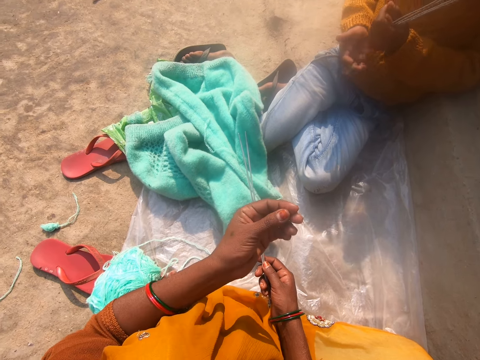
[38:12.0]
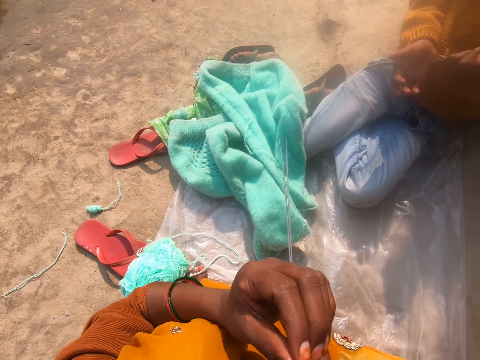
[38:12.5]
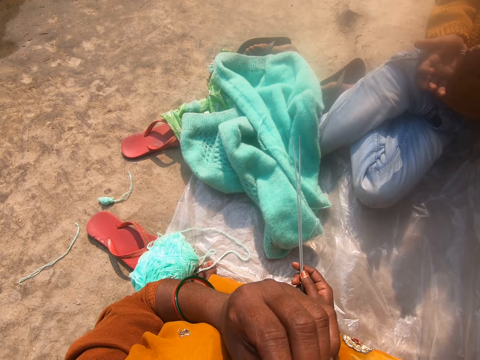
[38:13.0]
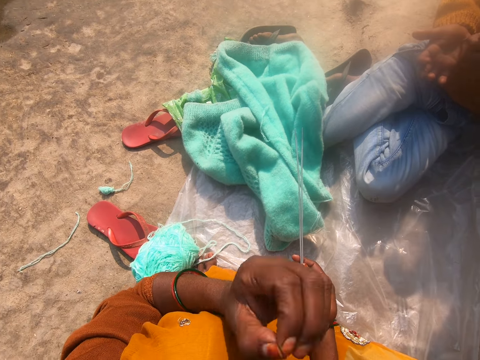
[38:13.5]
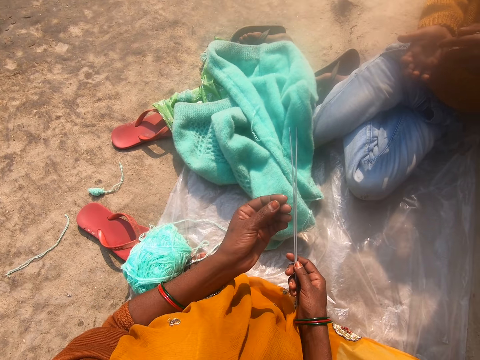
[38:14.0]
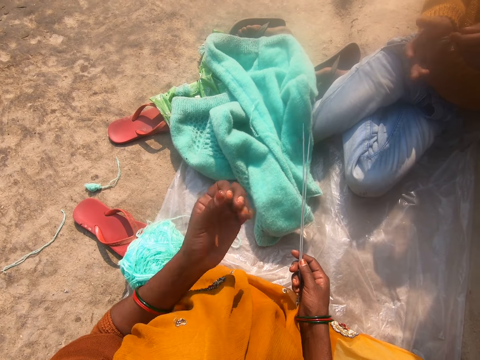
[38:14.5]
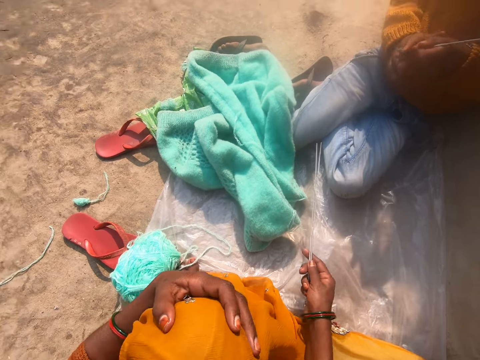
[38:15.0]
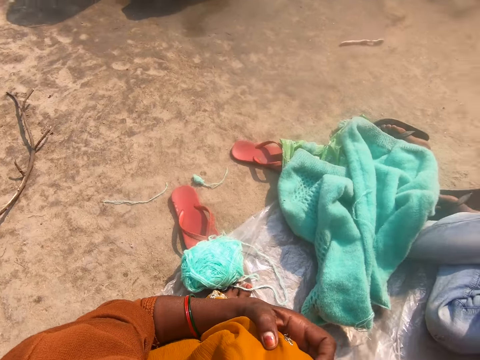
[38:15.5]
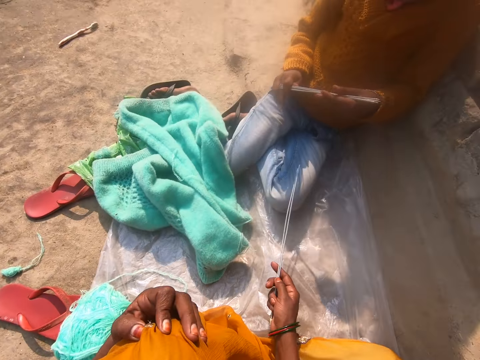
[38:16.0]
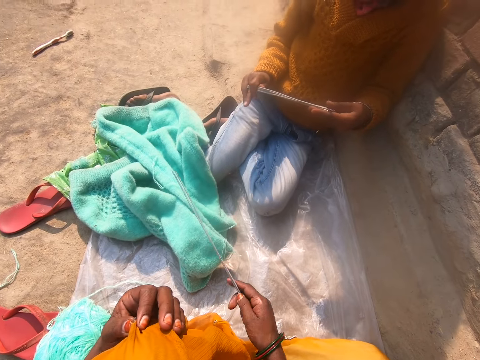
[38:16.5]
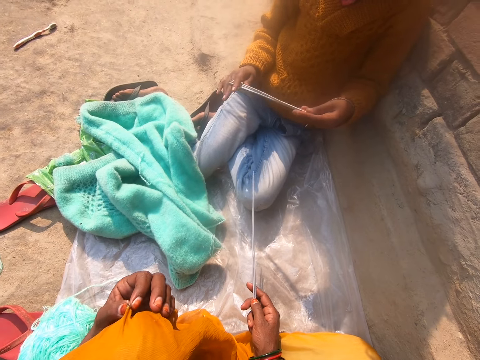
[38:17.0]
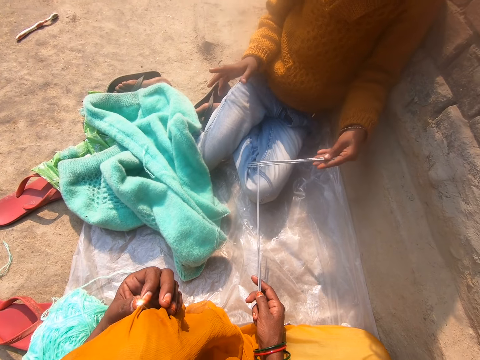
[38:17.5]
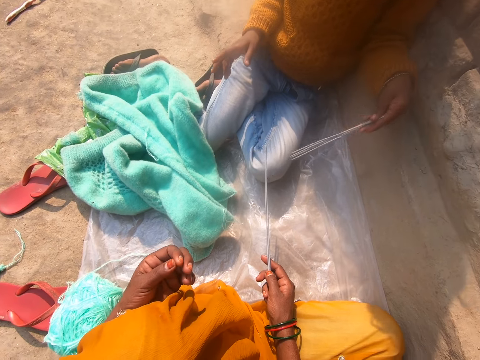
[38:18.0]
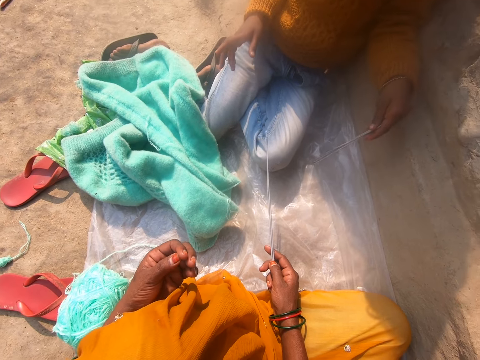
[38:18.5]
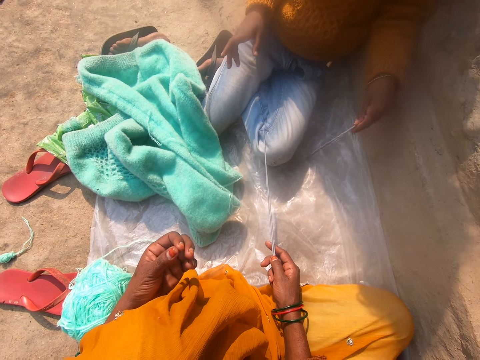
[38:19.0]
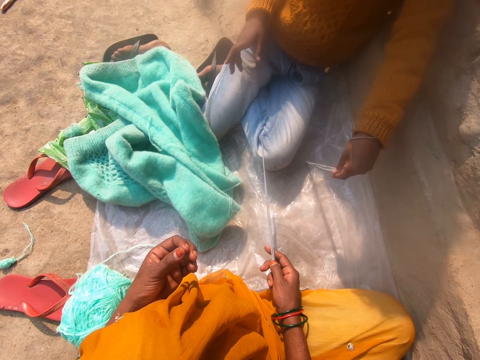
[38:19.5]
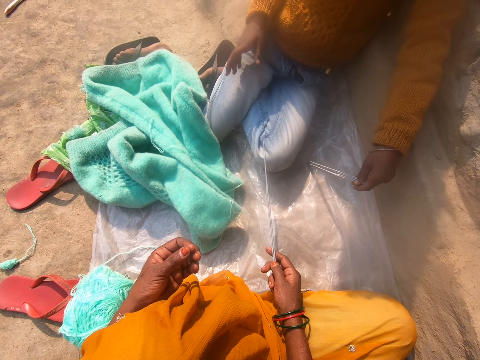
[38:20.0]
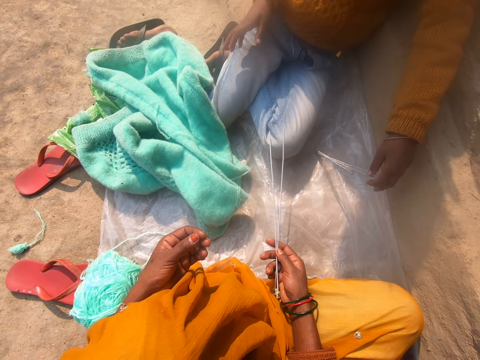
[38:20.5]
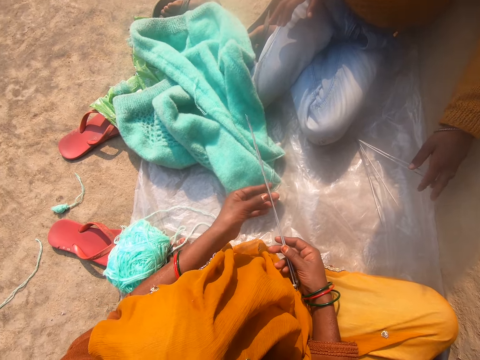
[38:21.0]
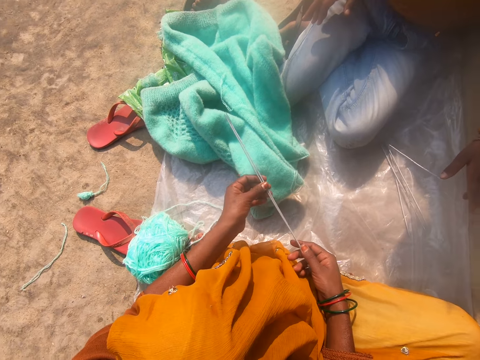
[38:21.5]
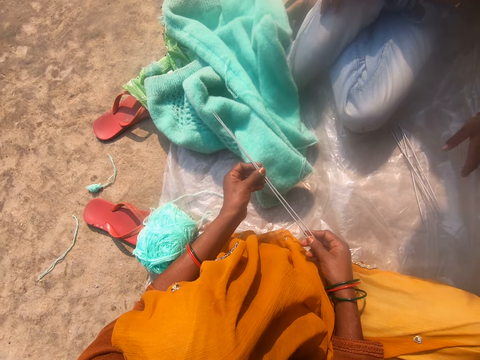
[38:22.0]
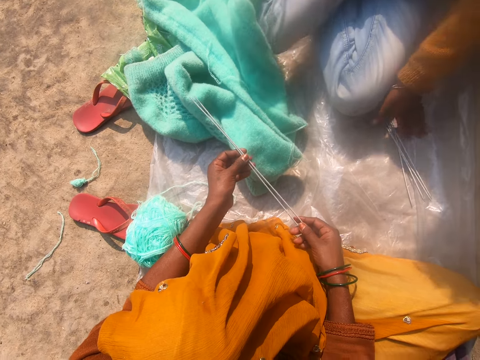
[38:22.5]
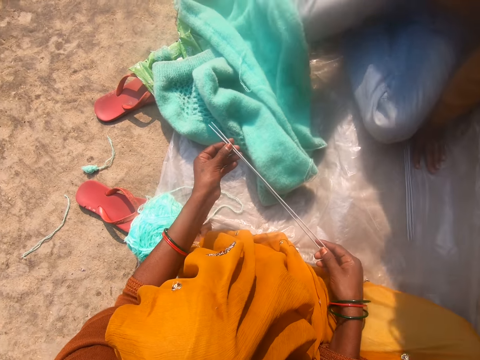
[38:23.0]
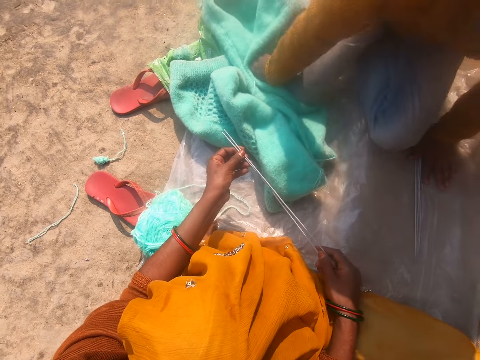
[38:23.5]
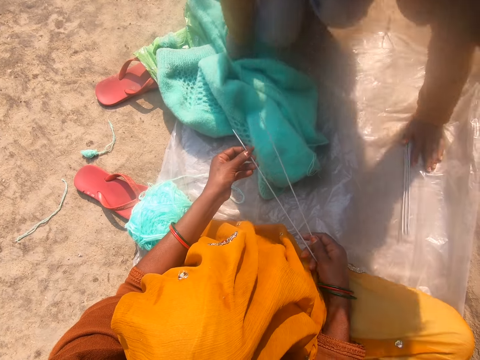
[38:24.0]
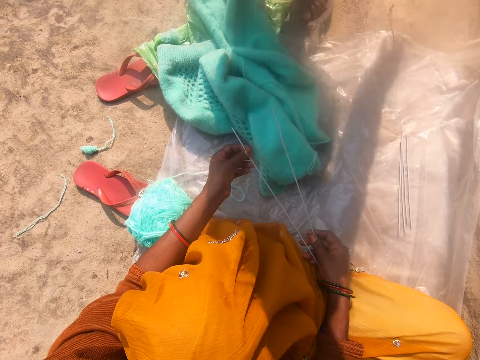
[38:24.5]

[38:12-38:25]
A man scratches the hand. The camera wearer holds the knee. She touches her dress with her hand. The man holds the crochet hook. The camera wearer moves the crochet hook. The man plays with the crochet hook. The man drops the bundle of knitting needles on the polythene sheet with his hand. The man puts down the crochet hook. The camera wearer looks at the crochet hook. The man walks up and stands up.

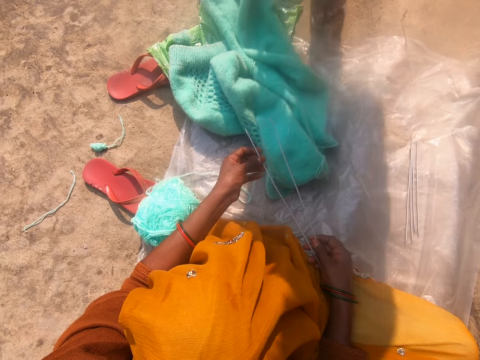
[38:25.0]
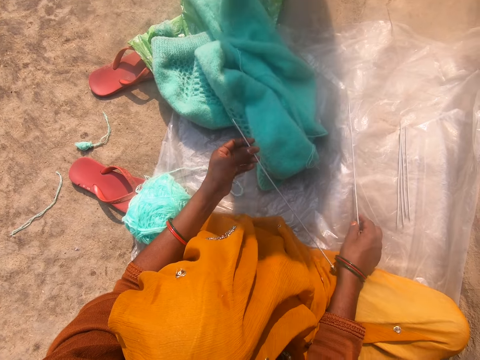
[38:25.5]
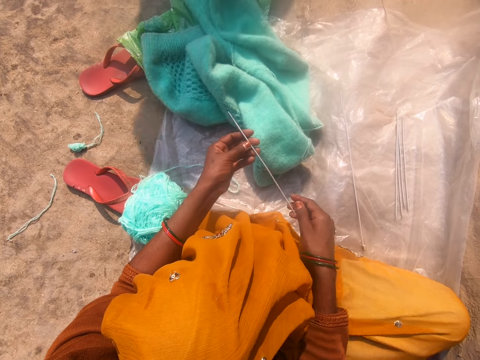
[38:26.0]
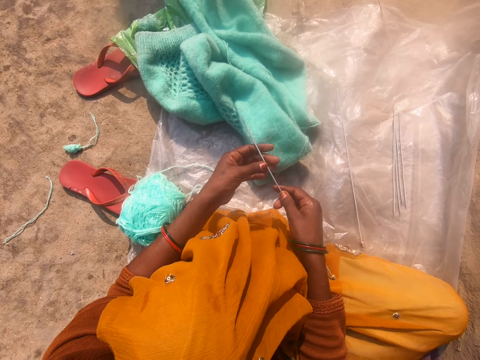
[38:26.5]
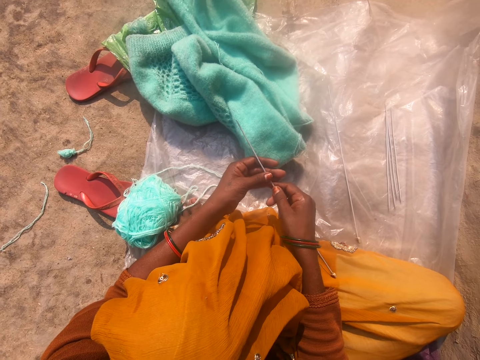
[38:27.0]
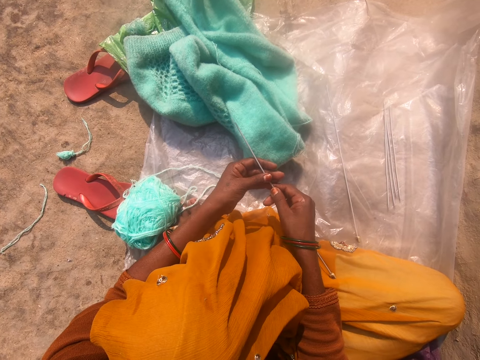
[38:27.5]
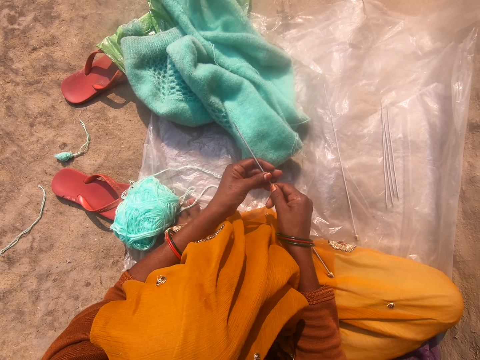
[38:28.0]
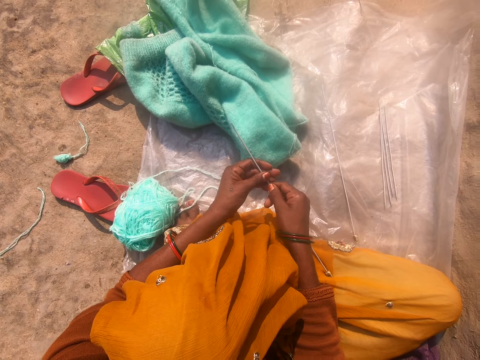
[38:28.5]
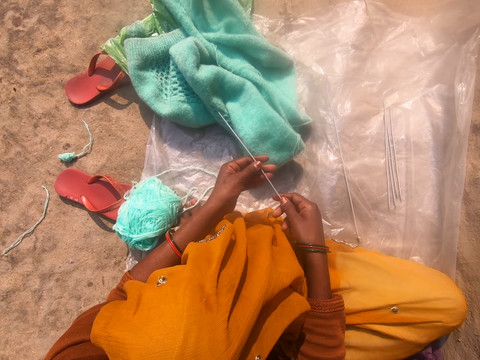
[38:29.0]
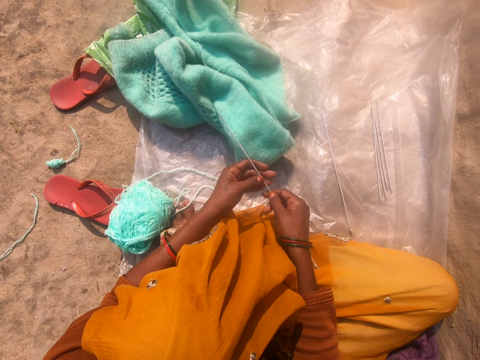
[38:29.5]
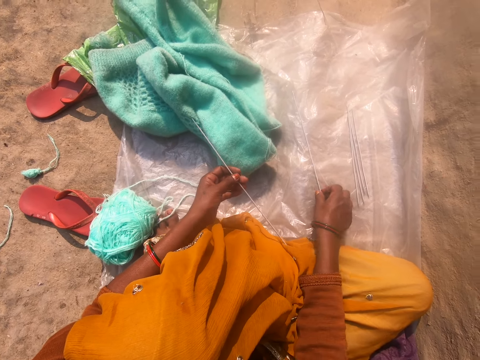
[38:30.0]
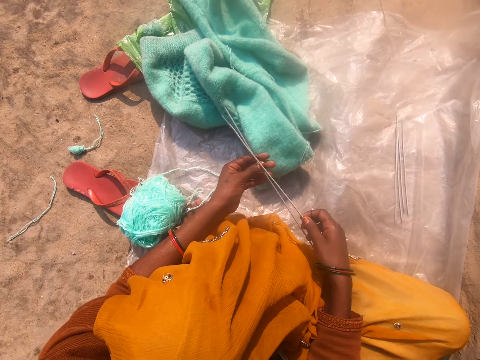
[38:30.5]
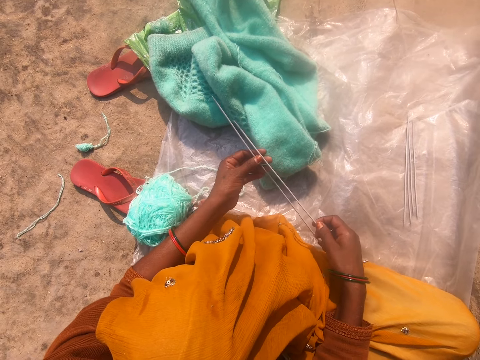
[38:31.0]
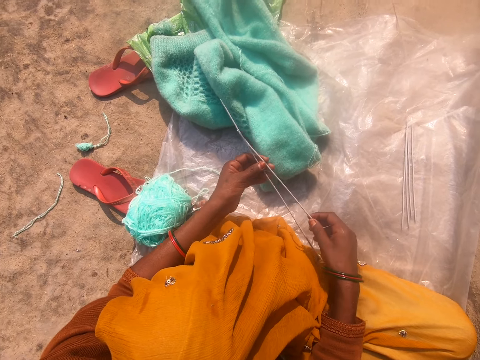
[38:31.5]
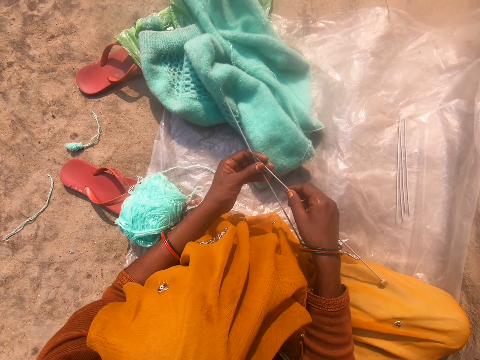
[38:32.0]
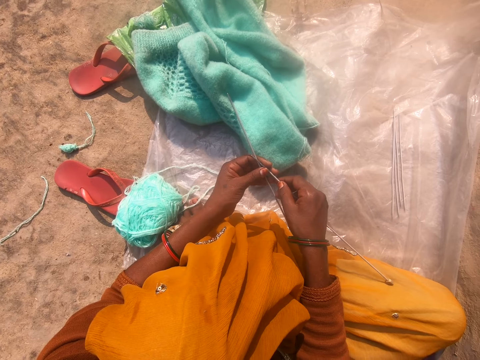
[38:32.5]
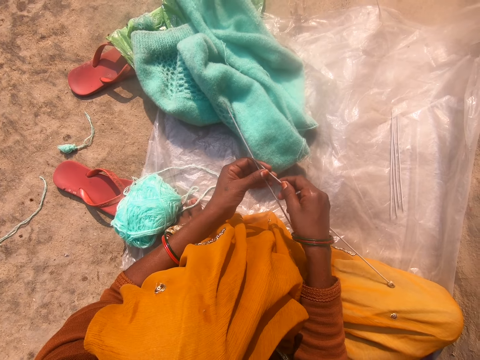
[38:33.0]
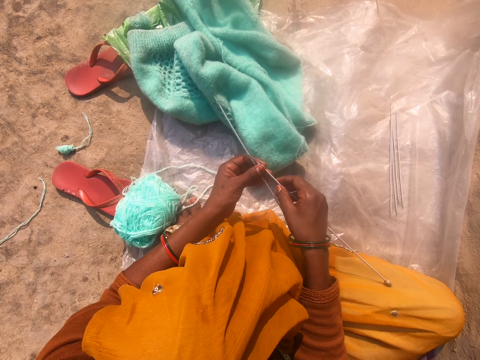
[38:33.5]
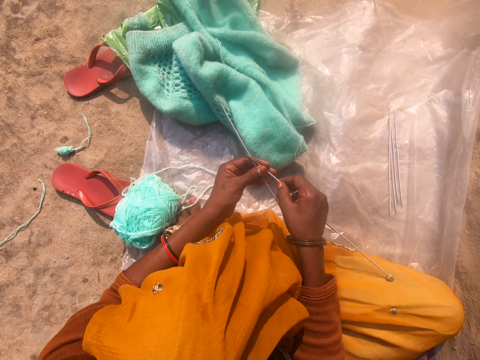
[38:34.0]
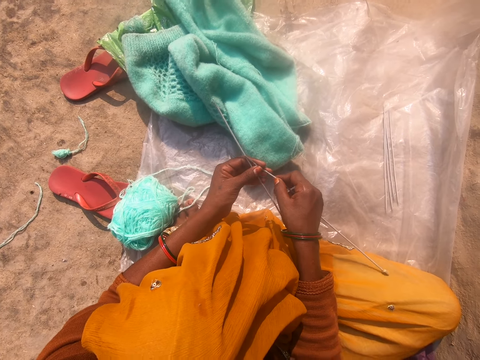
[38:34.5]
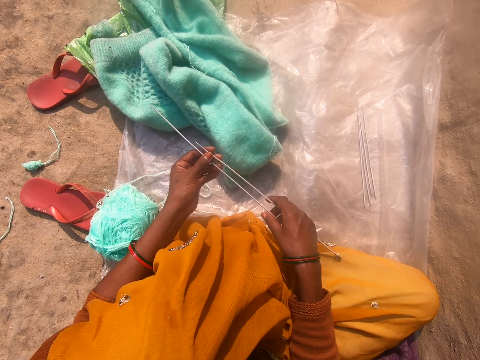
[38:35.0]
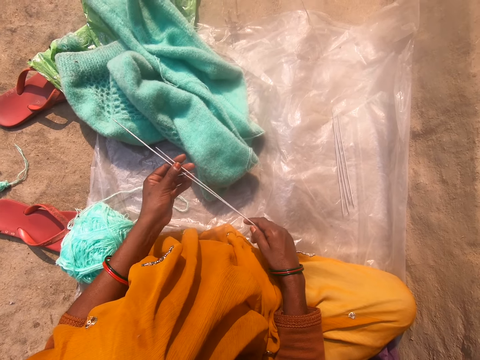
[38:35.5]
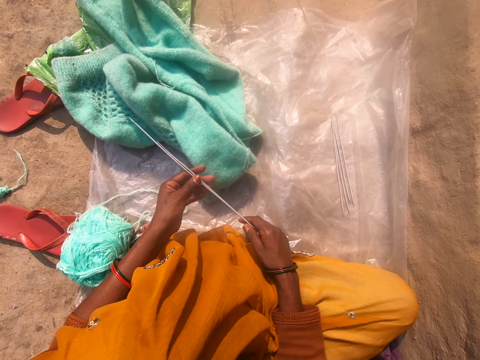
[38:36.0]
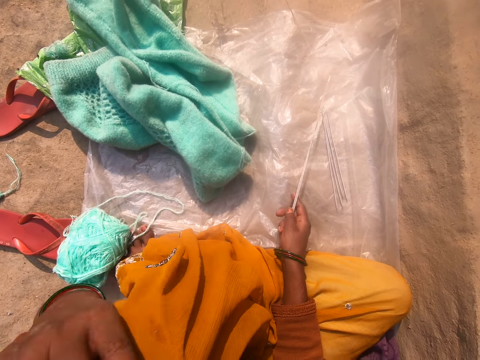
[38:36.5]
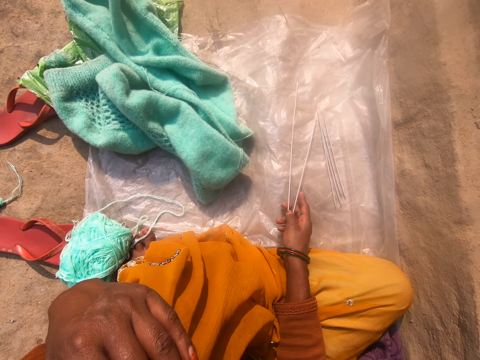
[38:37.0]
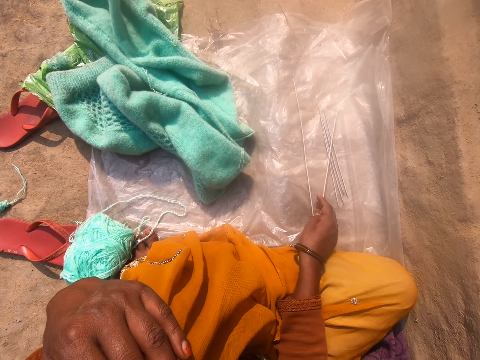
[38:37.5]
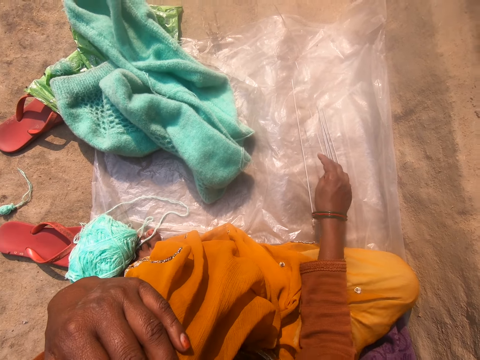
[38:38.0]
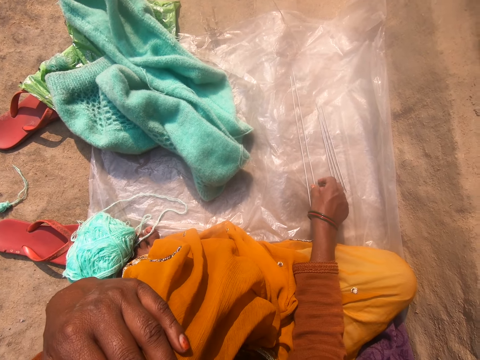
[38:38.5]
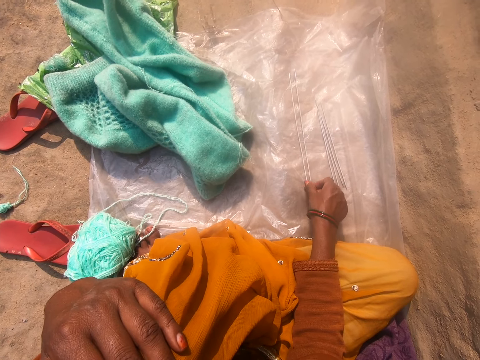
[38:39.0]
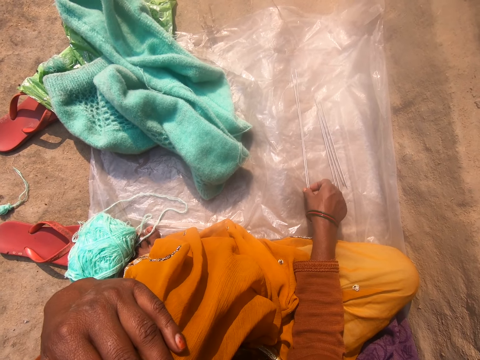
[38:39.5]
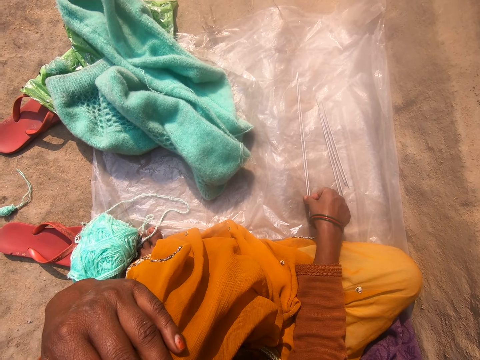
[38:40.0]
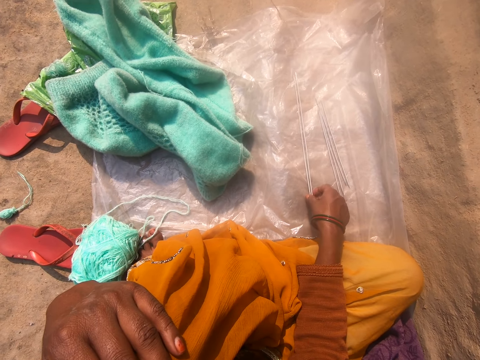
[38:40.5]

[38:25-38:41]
The camera wearer puts down the crochet hook. She holds the crochet hook. She picks the knitting needle from the polythene sheet with her hand. She touches her dress with her hand. She places the two knitting needles on the polythene sheet with her hand. She moves the hand. She puts down the crochet hook.
